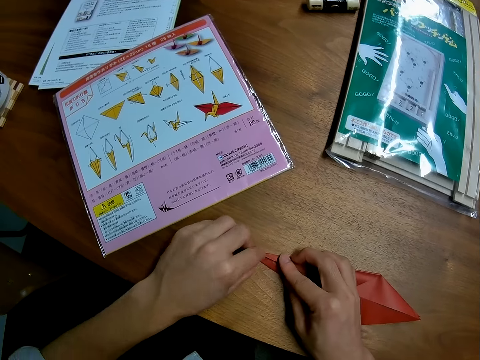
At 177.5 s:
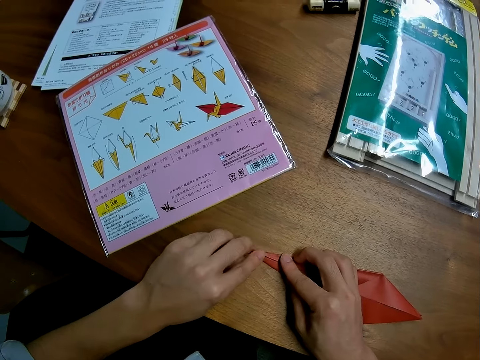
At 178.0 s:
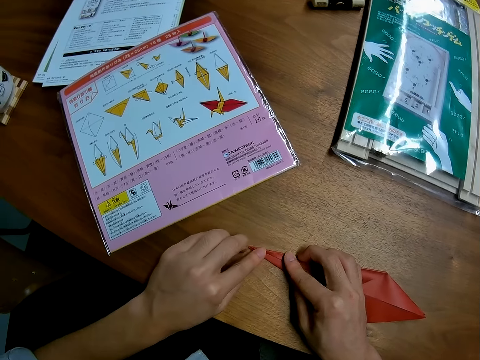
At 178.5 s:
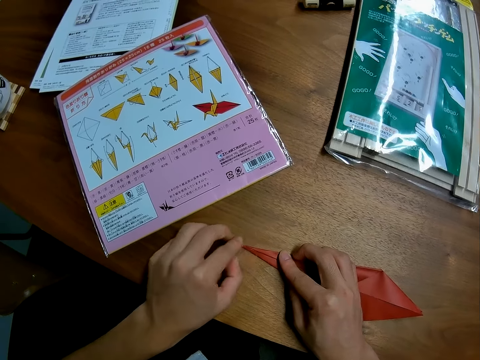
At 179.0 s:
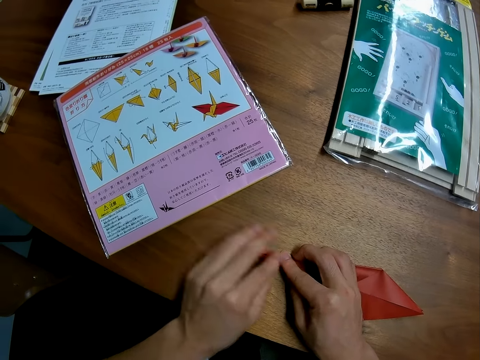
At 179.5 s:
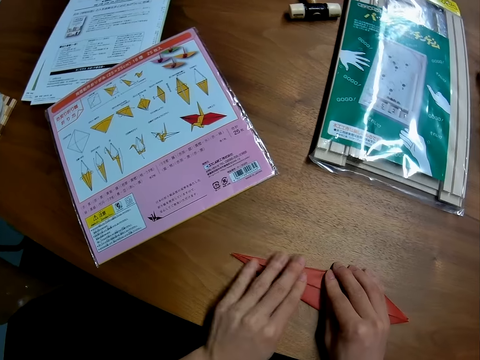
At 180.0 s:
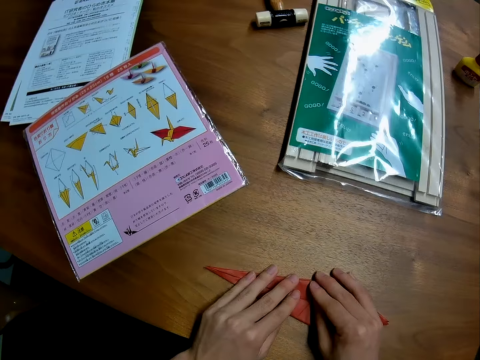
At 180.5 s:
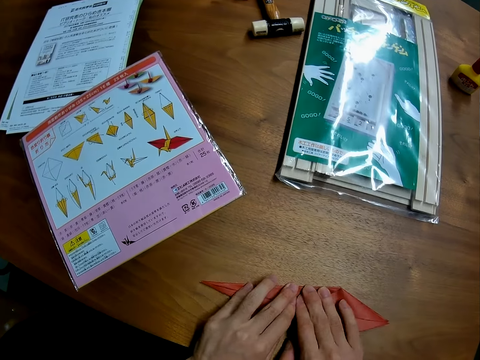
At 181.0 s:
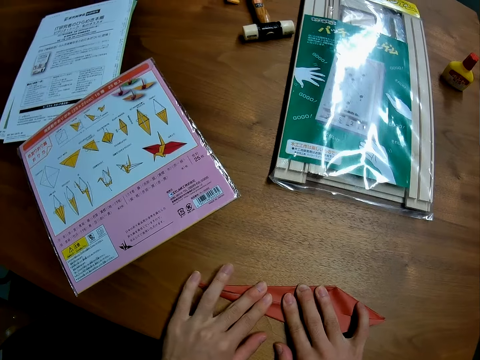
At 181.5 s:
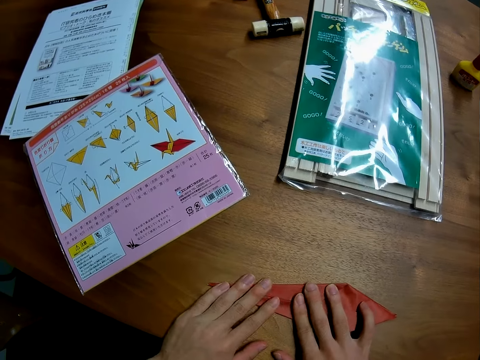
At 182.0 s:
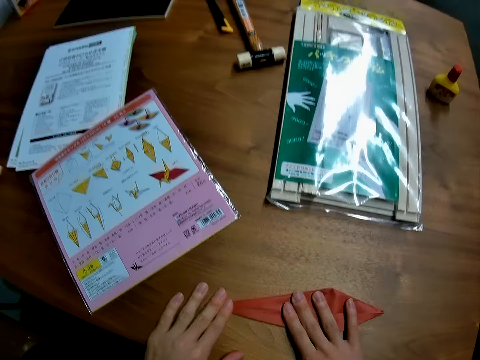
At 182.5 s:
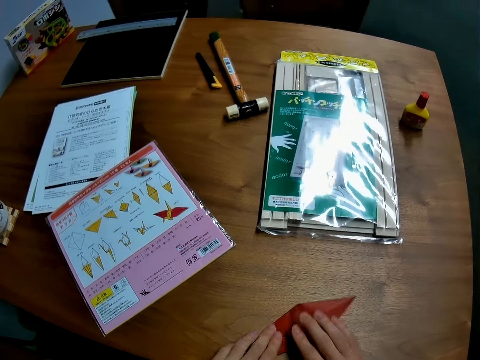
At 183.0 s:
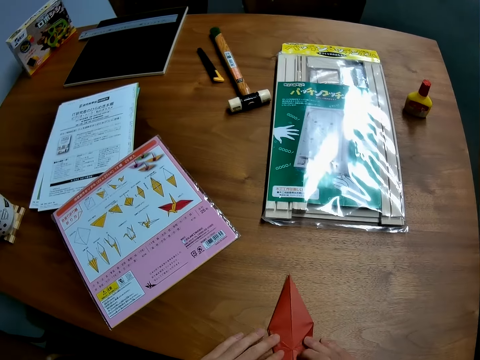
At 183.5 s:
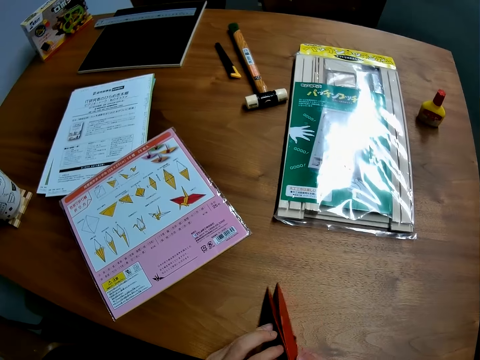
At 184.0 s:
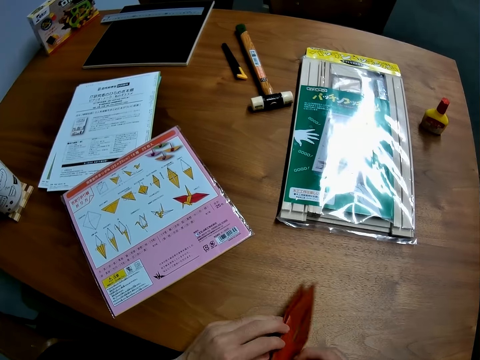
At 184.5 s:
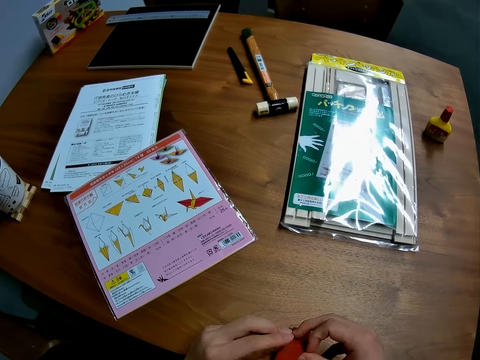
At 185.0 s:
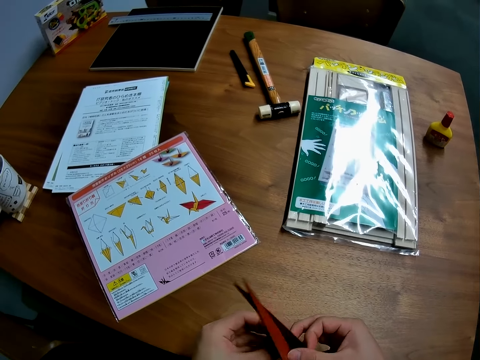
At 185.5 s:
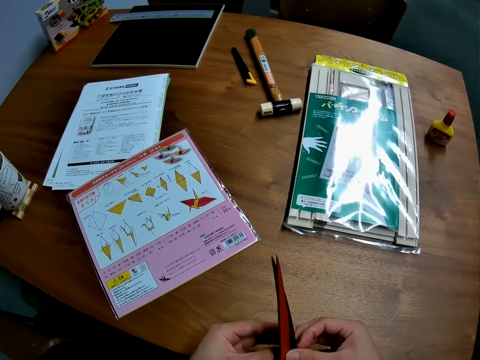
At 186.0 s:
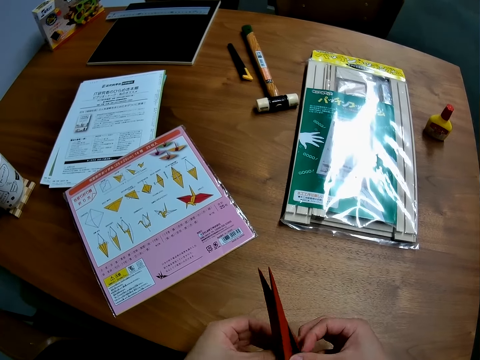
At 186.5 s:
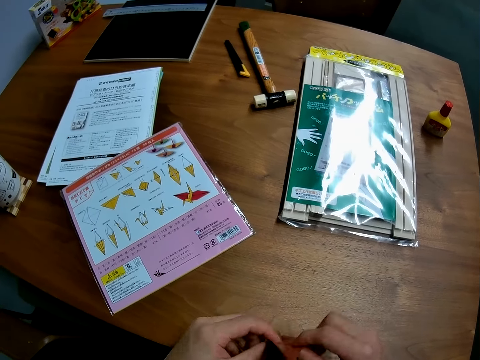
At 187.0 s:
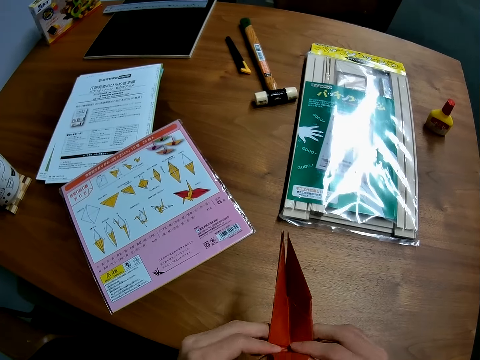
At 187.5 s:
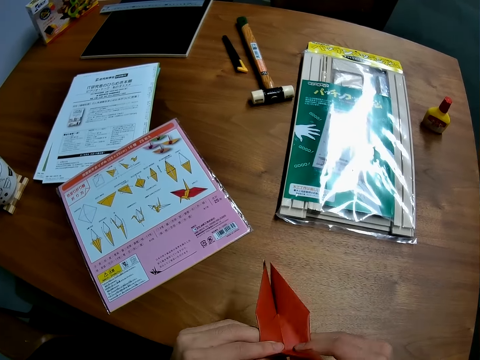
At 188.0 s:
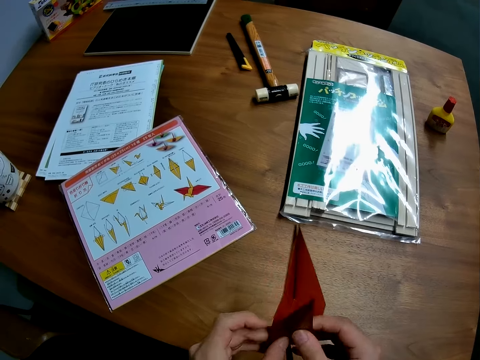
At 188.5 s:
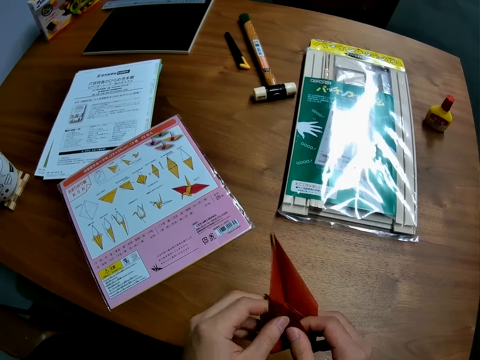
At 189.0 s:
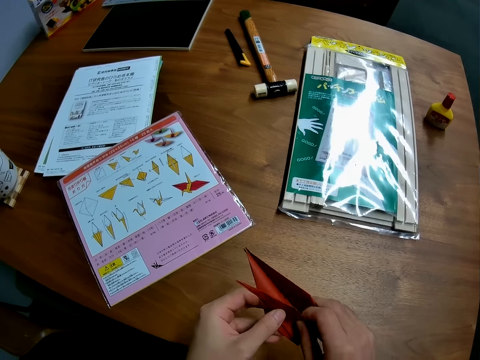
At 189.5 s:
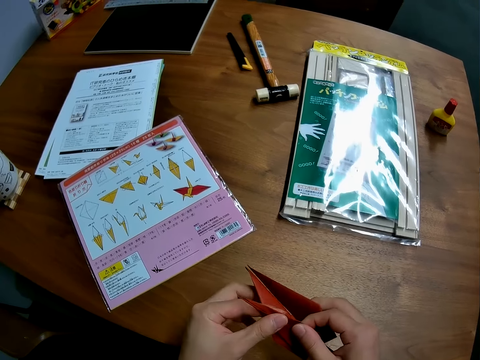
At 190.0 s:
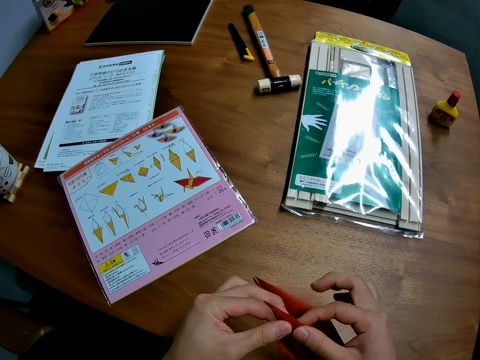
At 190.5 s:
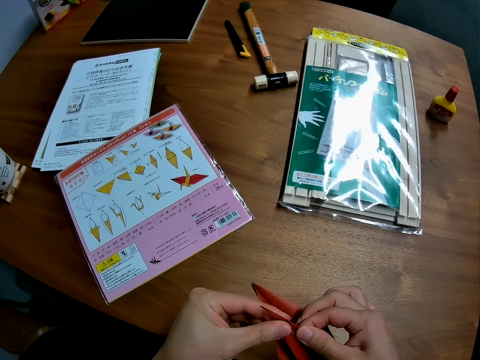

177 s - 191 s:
The camera wearer turns the paper. They lift the paper. They unfold the paper. They fold the paper.

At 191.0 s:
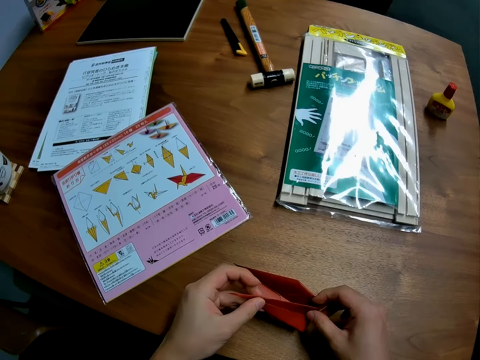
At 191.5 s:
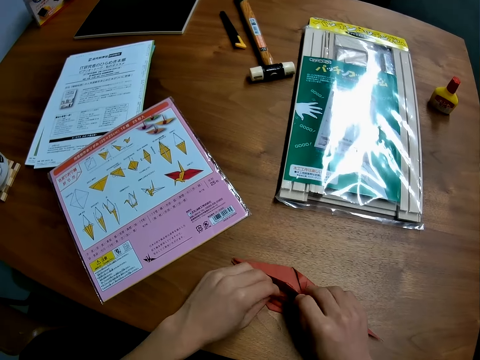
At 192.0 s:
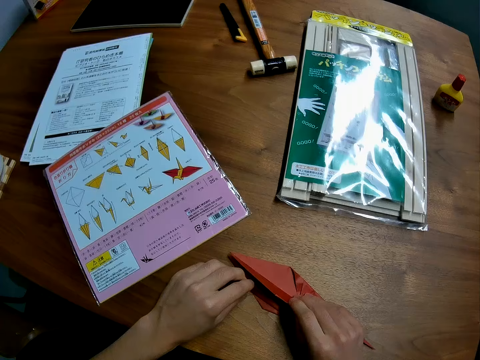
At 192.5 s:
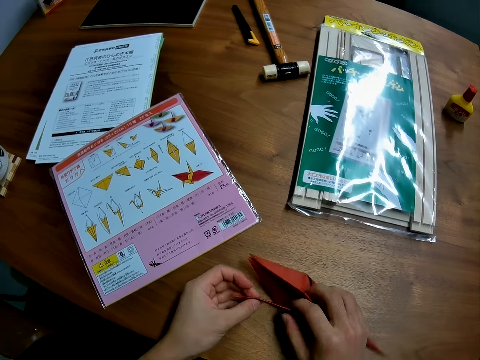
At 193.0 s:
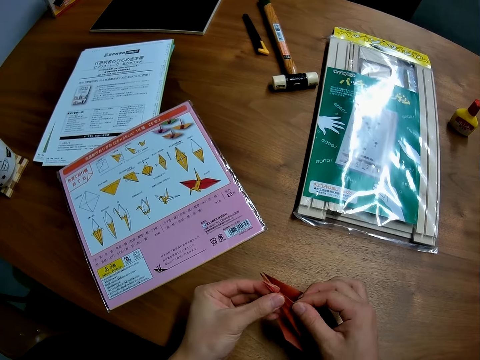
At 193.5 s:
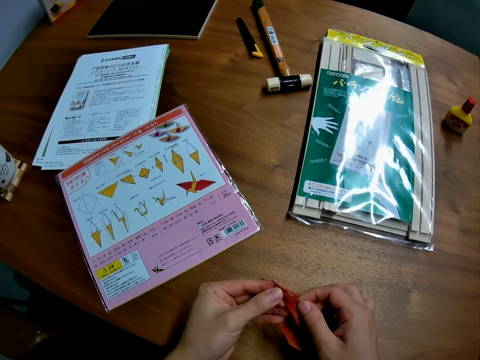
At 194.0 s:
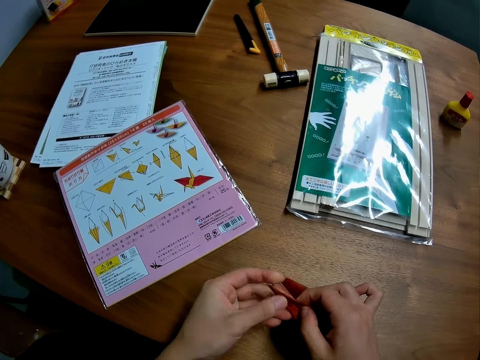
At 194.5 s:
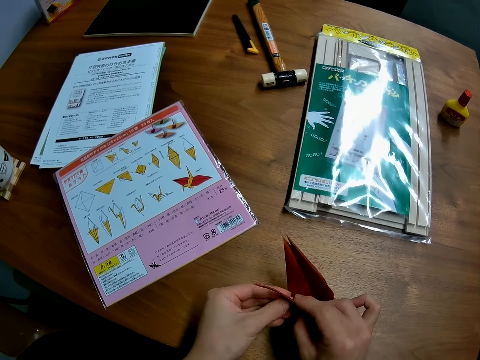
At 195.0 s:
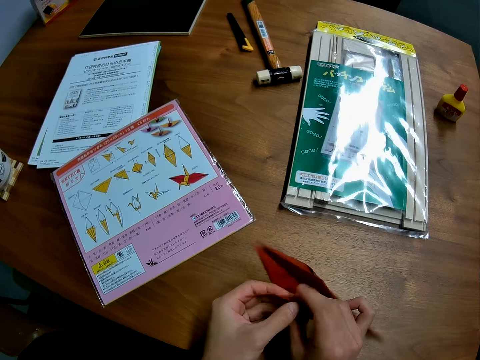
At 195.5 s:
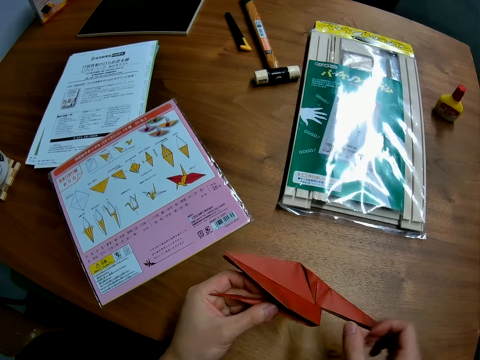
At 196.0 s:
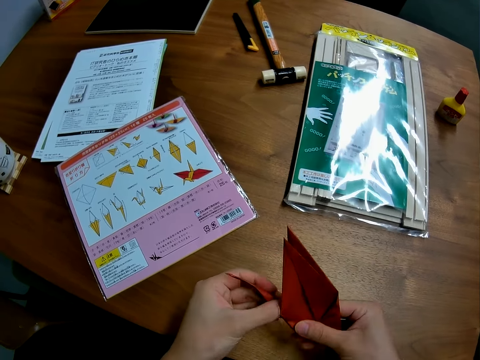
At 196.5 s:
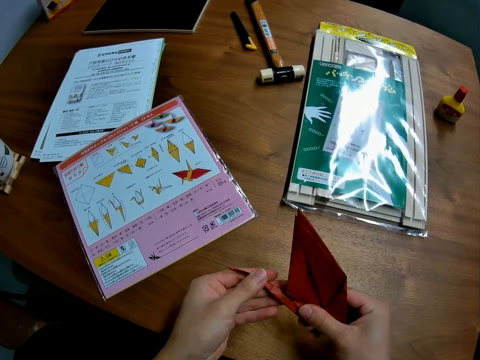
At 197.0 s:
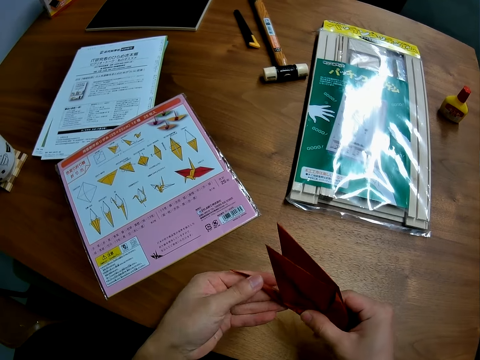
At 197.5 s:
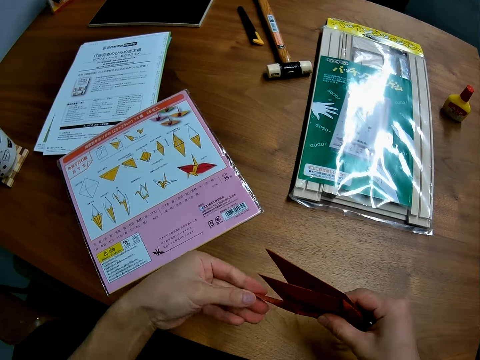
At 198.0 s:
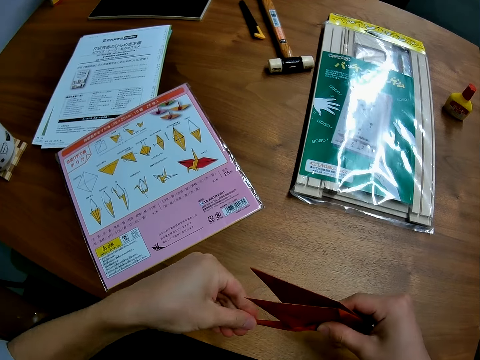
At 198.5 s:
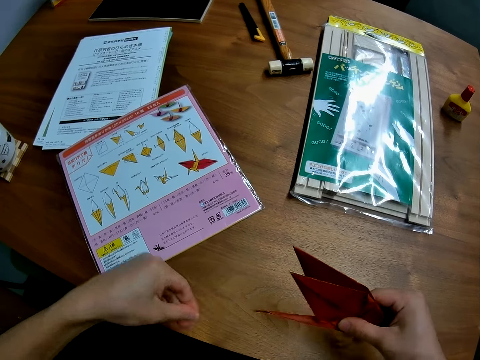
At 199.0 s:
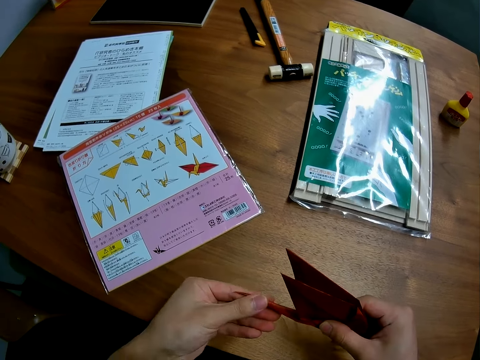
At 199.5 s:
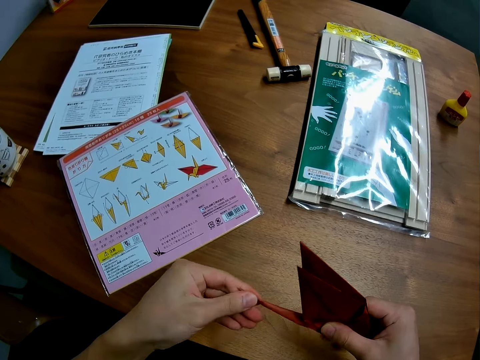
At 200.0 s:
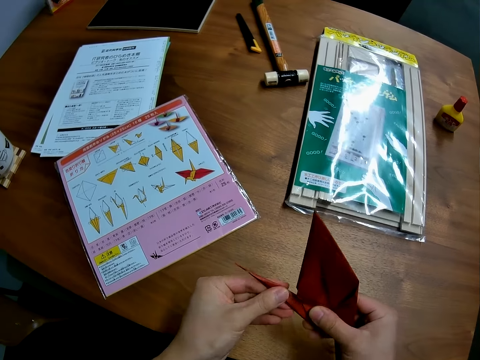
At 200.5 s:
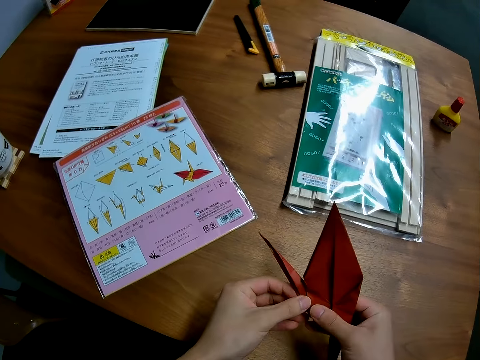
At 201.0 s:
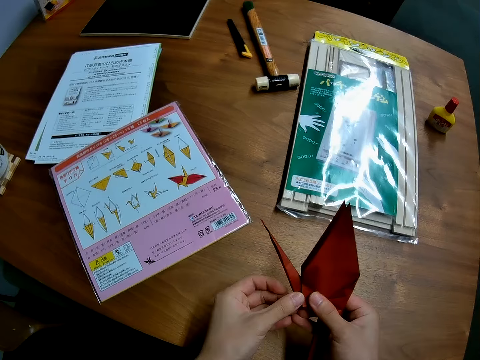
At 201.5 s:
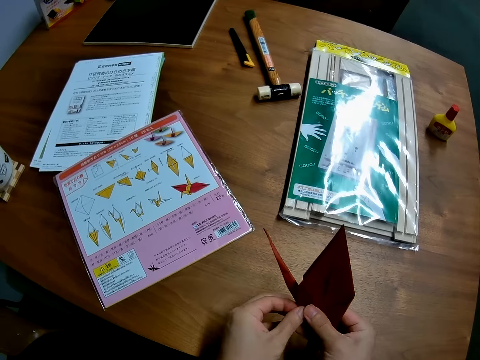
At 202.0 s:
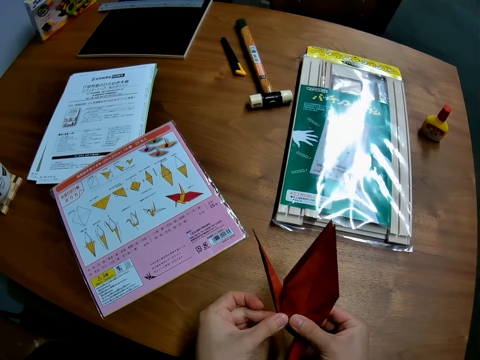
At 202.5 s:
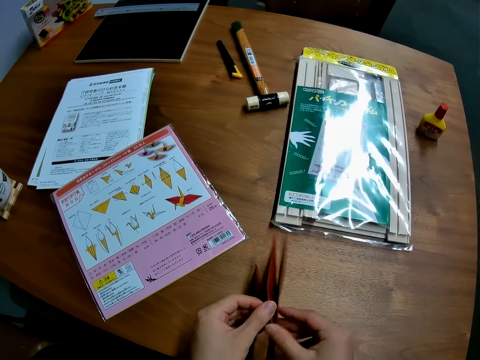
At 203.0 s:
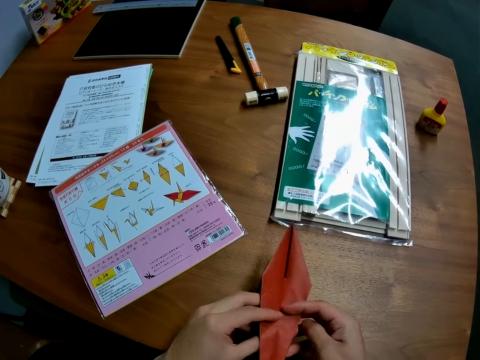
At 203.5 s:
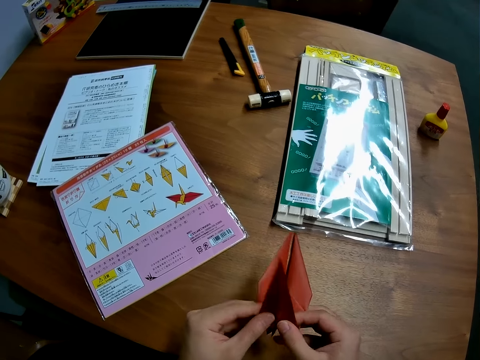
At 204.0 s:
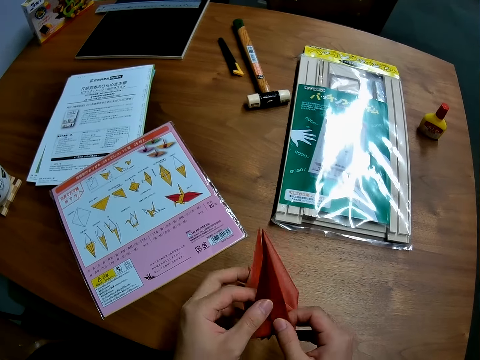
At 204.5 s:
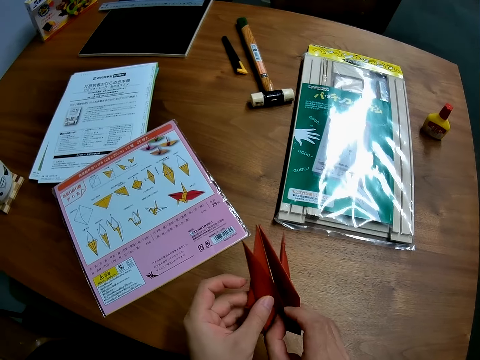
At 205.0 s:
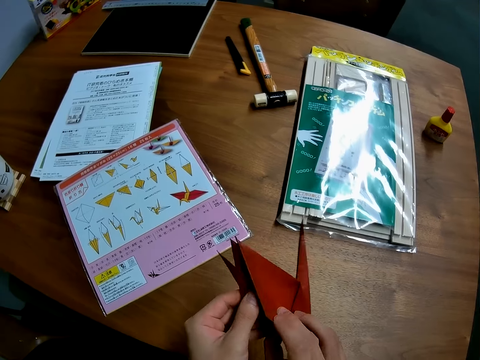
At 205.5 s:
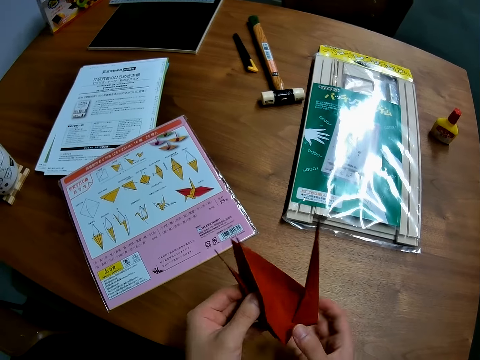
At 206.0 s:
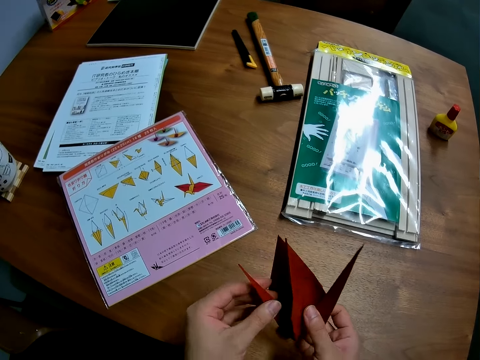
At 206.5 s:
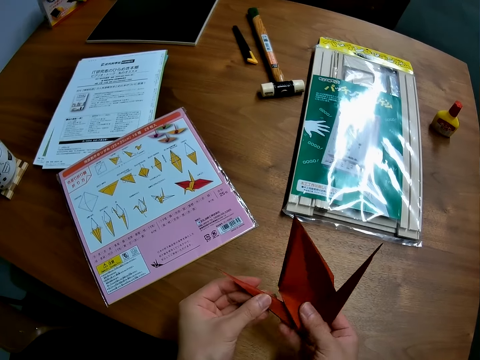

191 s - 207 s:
The camera wearer puts the paper on the table. They hold the paper. They lift the paper. They remove a hand from the paper. They hold the paper. They flatten the paper. They turn the paper. They unfold the paper. They fold the paper.
